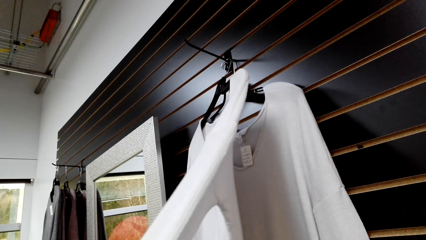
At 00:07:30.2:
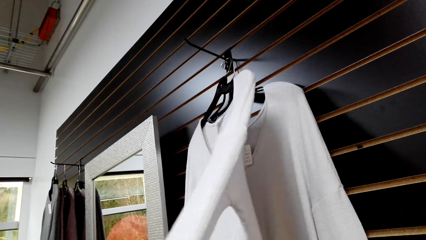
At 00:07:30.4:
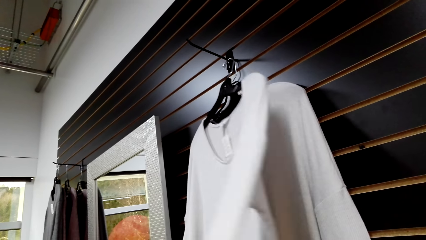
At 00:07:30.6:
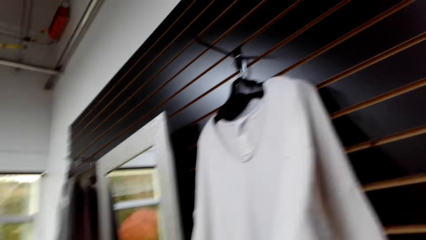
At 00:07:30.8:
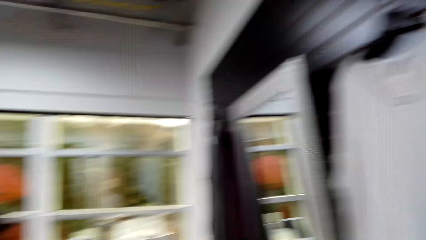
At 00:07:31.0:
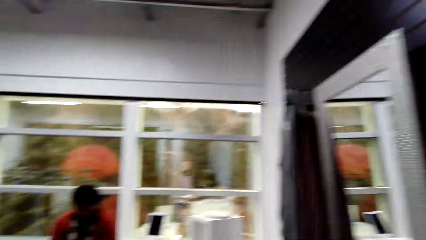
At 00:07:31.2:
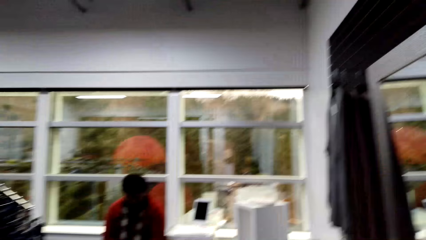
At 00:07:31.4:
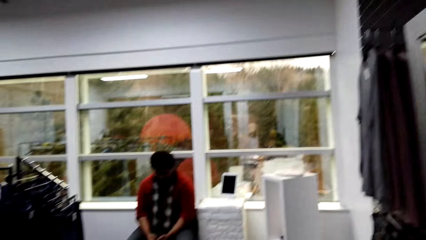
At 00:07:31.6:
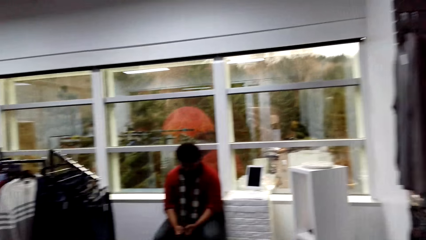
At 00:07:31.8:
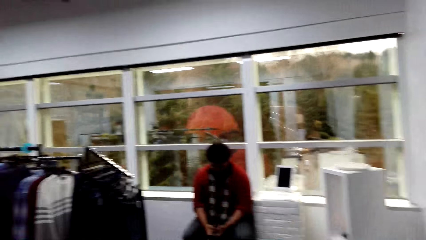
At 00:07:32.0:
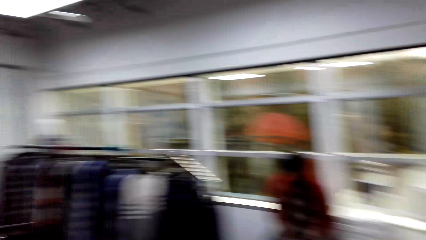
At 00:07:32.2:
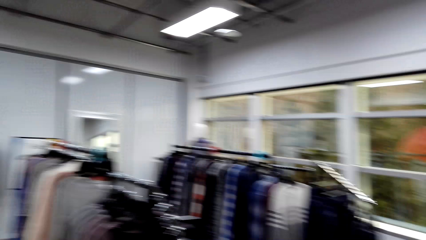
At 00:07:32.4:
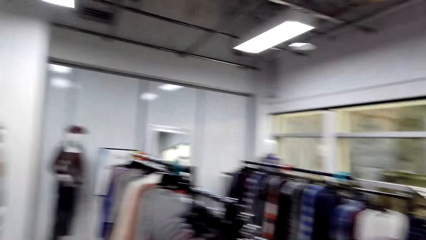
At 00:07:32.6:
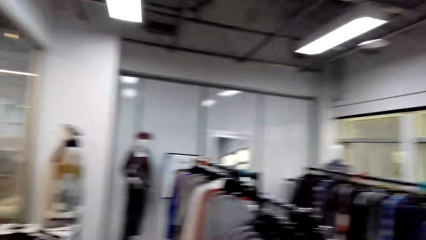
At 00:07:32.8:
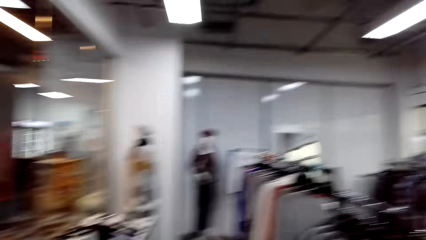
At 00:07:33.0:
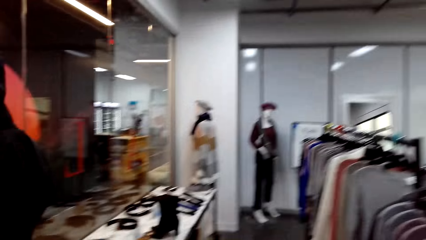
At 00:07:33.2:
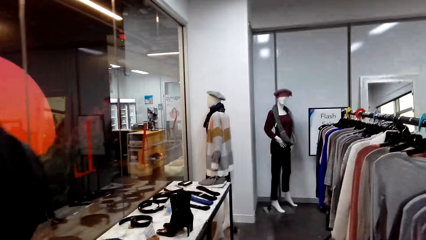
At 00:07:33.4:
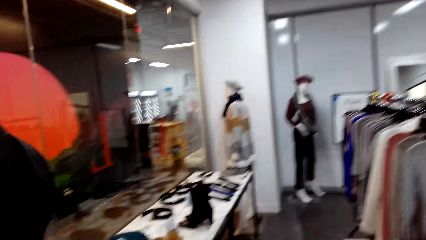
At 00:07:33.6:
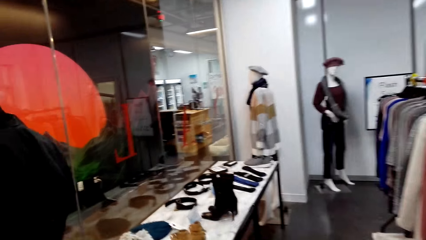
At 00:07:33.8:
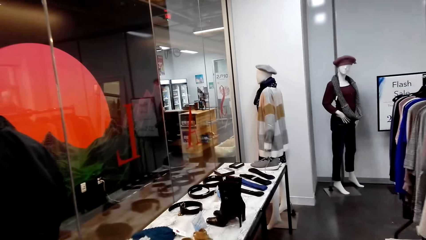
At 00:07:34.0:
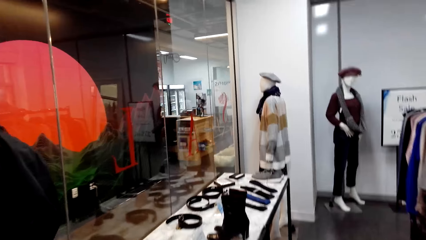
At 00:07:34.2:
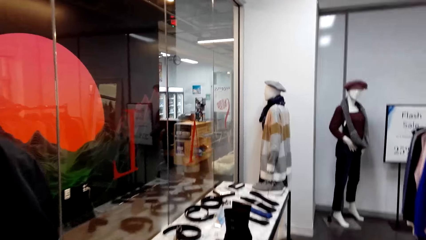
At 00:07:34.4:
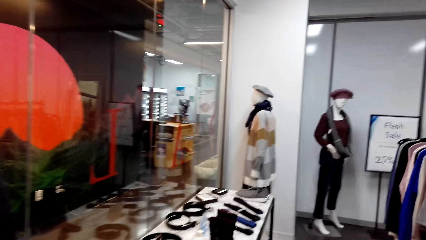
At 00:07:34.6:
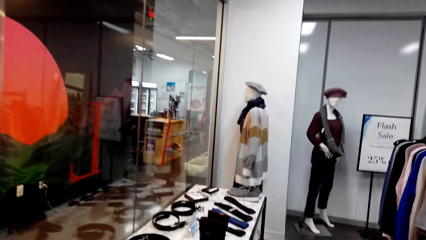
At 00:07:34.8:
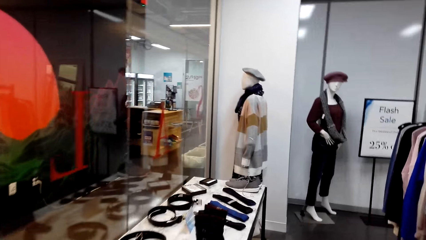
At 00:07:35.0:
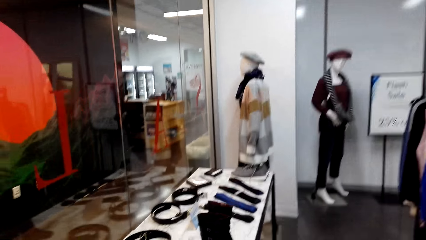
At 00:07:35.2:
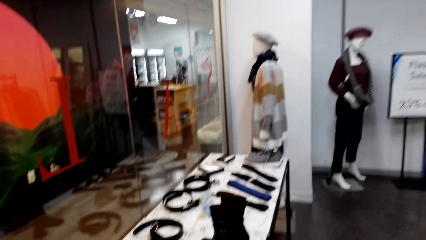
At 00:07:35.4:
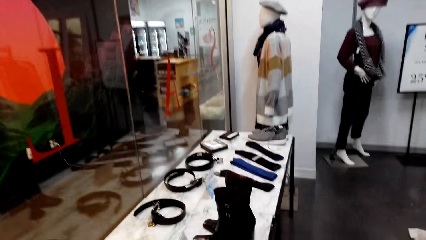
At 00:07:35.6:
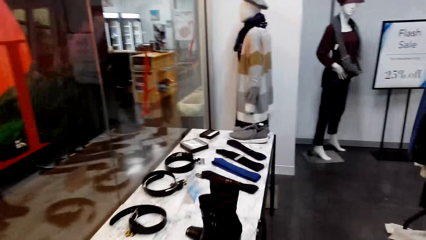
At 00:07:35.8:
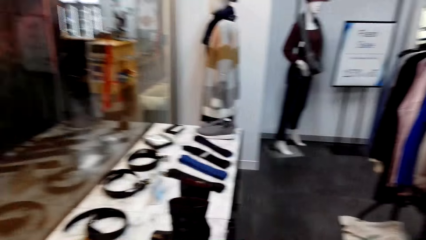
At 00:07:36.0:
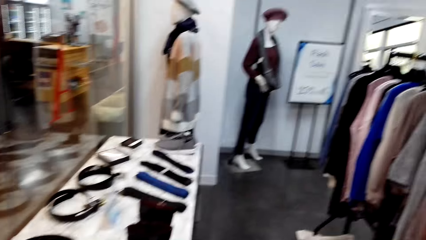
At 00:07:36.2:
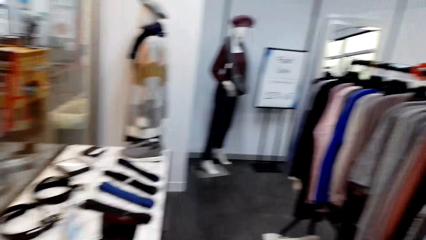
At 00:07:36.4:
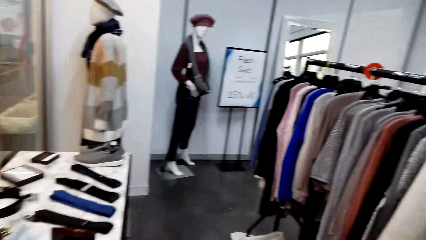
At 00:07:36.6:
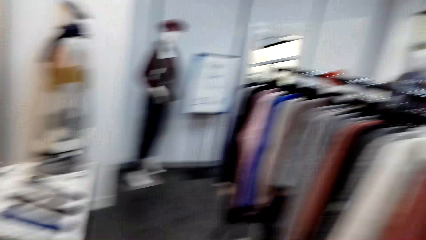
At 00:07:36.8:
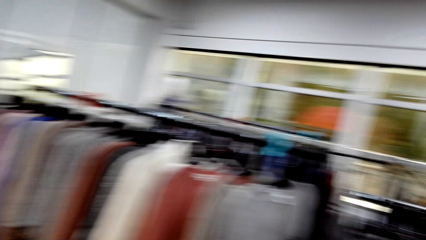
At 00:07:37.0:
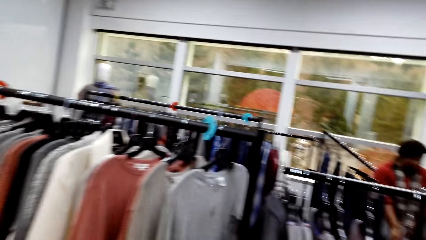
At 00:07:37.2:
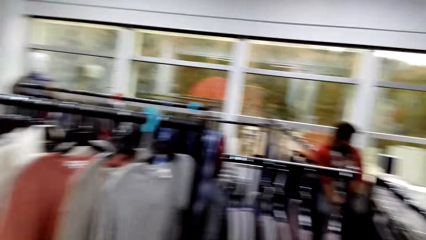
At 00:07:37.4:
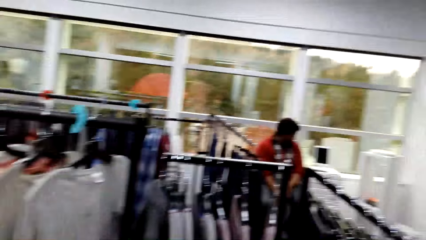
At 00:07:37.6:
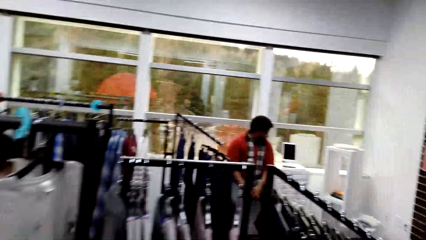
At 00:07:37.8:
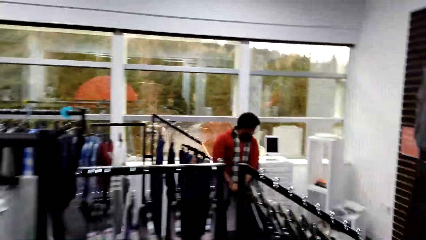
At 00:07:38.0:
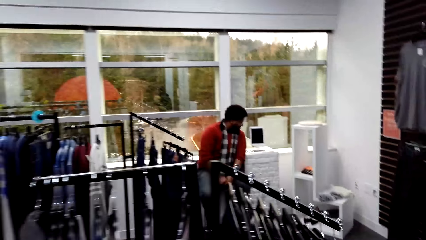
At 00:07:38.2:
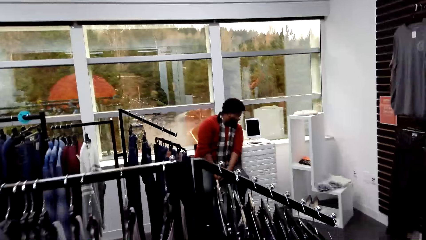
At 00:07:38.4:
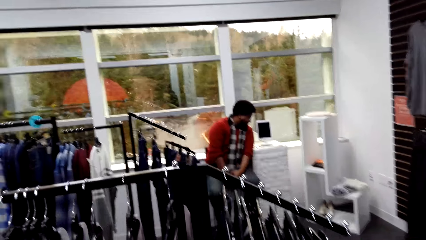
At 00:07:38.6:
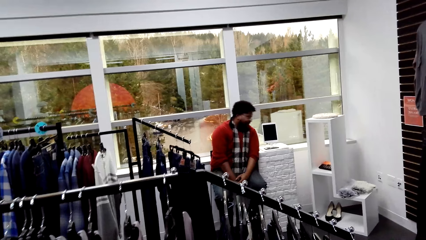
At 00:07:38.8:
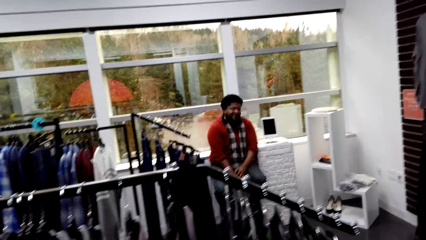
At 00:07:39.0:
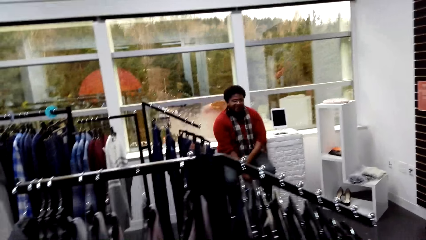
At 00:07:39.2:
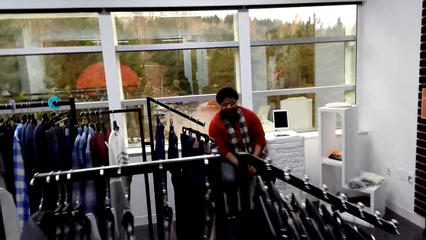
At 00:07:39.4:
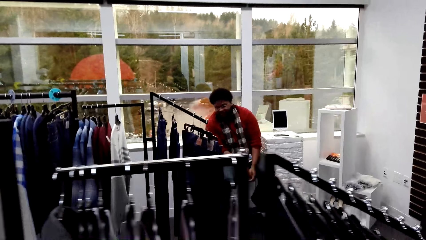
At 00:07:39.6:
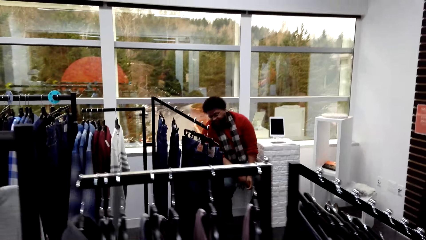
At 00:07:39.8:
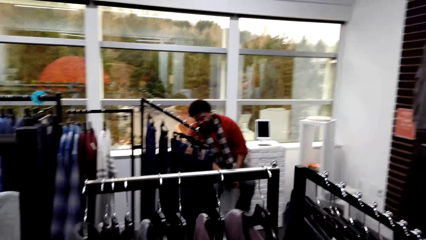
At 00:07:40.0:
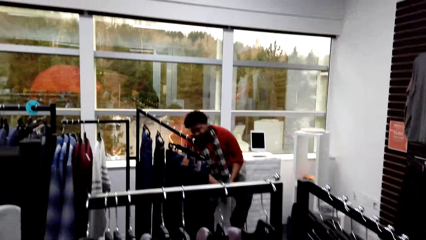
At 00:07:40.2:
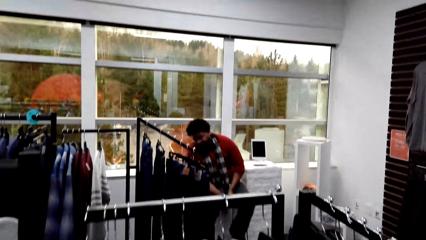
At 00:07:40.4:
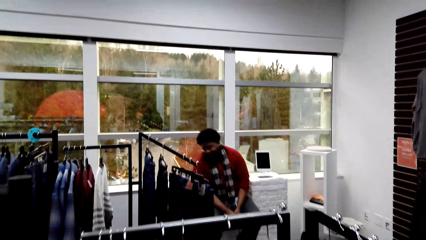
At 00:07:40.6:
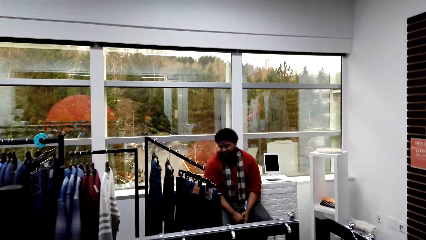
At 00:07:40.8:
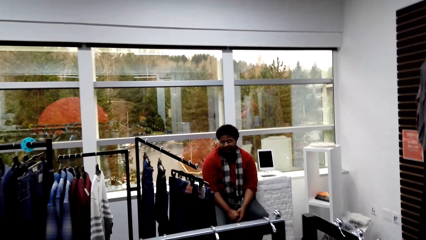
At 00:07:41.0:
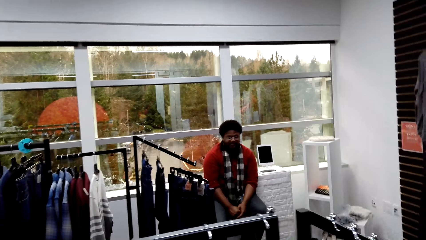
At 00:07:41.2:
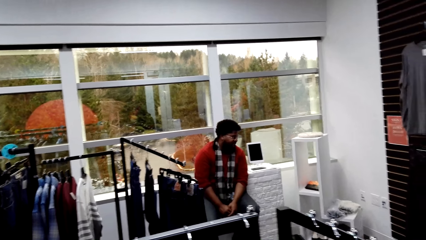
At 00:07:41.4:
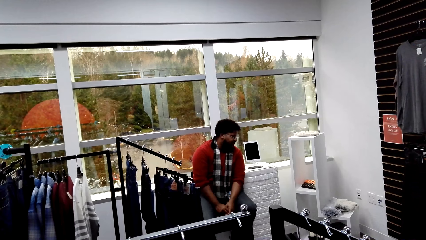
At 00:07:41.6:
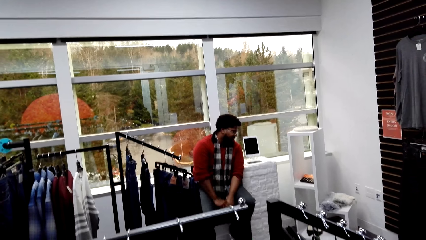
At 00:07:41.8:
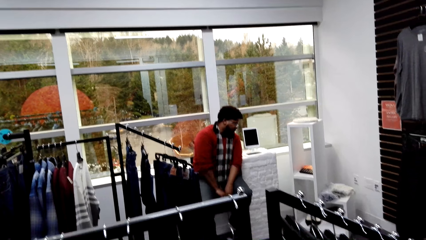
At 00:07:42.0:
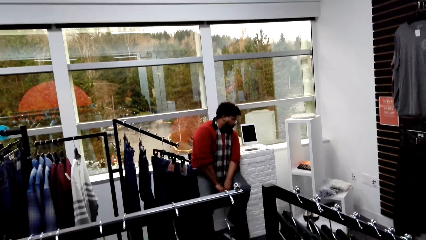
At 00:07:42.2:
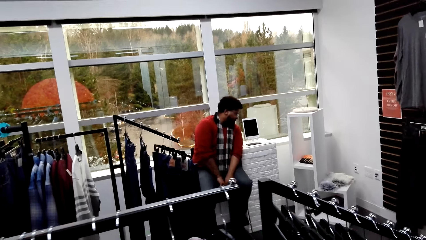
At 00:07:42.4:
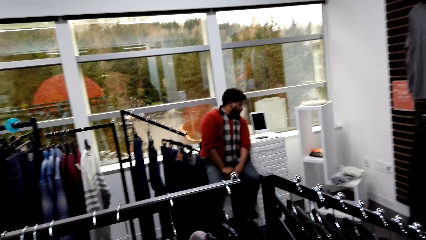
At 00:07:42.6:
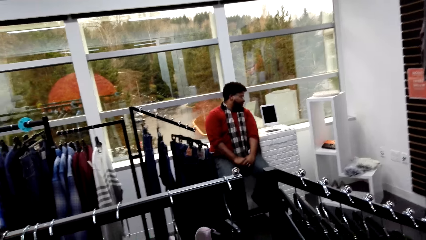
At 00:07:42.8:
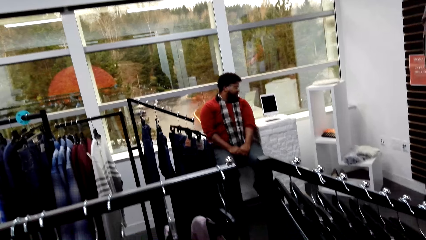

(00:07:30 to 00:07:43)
The camera wearer touches clothes. They walk around.

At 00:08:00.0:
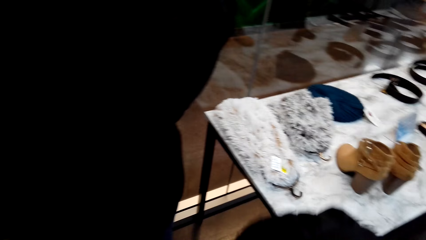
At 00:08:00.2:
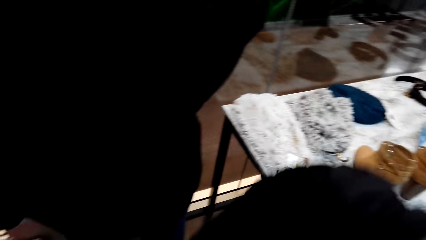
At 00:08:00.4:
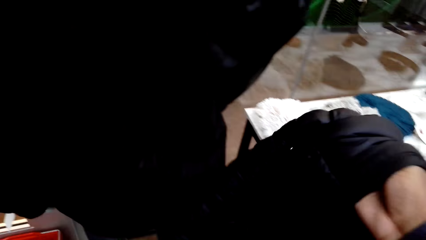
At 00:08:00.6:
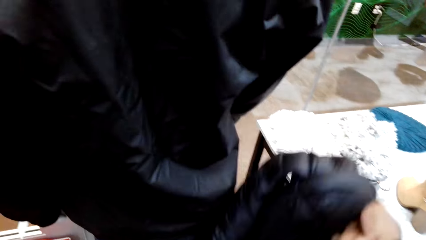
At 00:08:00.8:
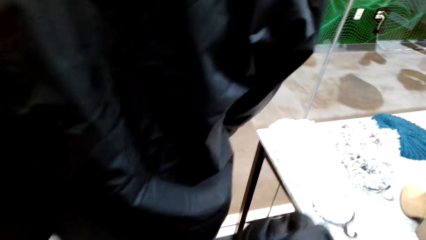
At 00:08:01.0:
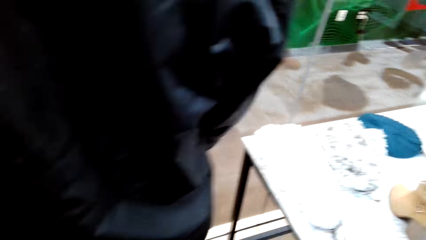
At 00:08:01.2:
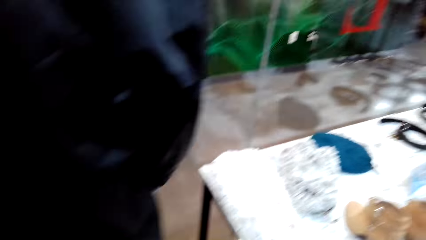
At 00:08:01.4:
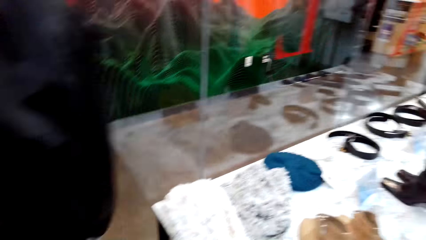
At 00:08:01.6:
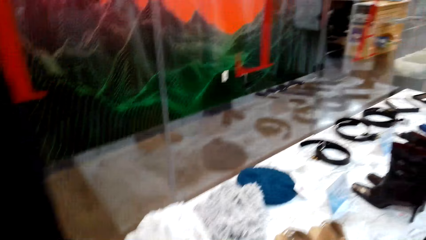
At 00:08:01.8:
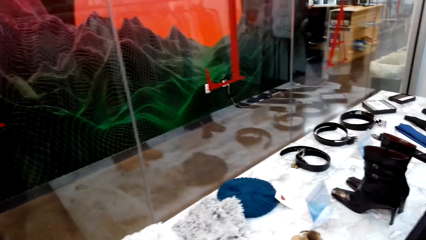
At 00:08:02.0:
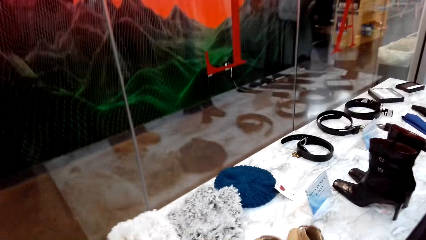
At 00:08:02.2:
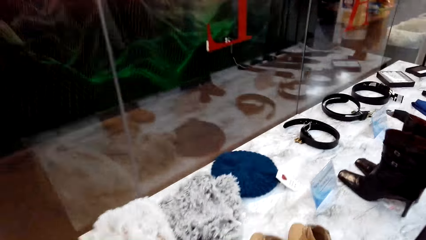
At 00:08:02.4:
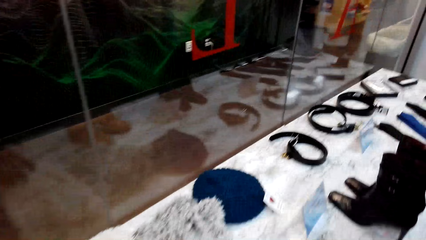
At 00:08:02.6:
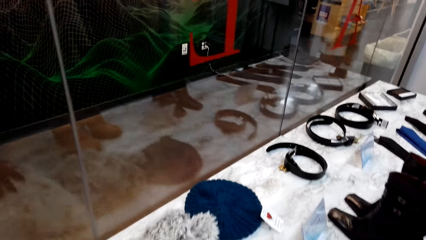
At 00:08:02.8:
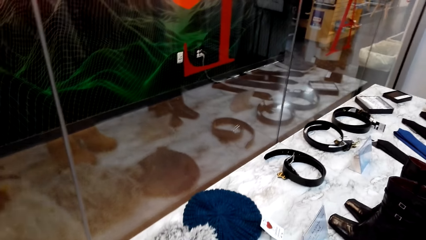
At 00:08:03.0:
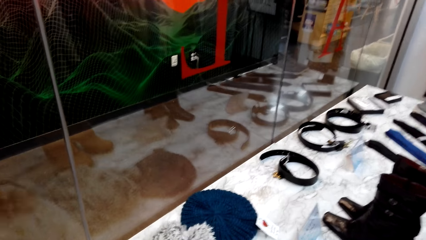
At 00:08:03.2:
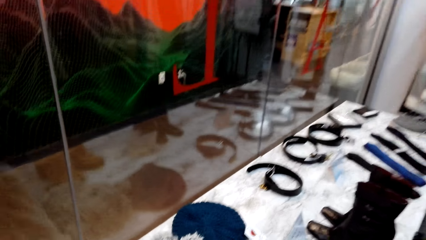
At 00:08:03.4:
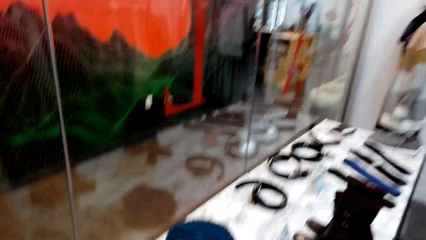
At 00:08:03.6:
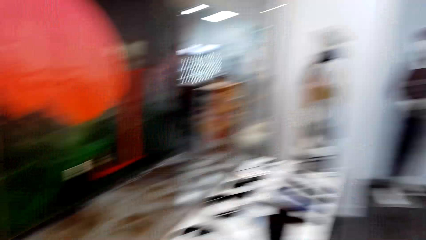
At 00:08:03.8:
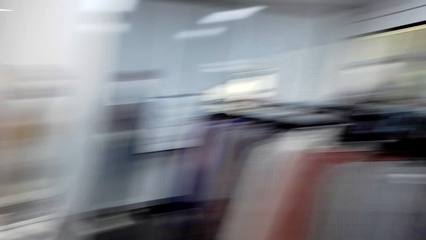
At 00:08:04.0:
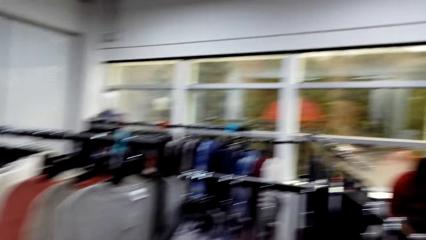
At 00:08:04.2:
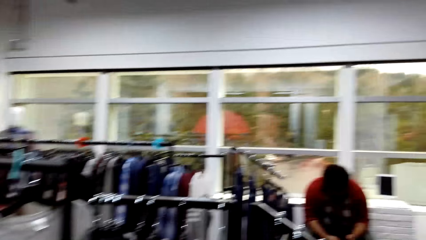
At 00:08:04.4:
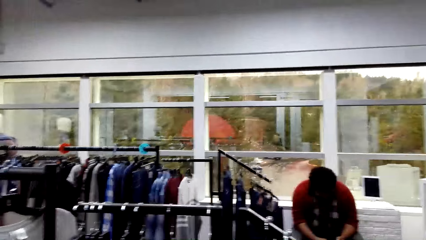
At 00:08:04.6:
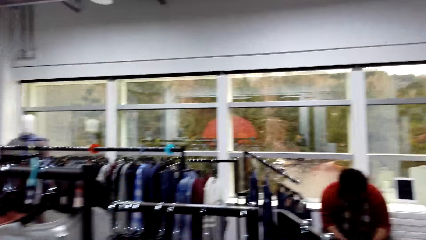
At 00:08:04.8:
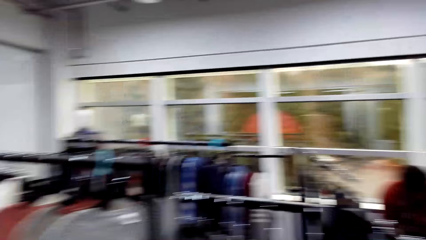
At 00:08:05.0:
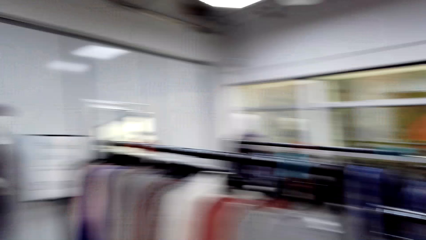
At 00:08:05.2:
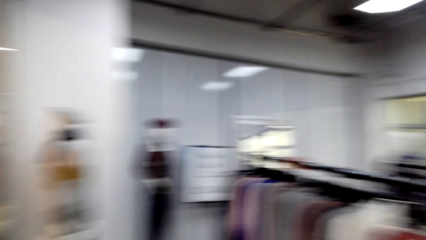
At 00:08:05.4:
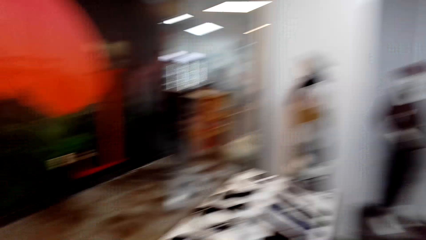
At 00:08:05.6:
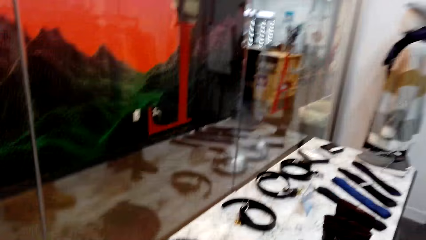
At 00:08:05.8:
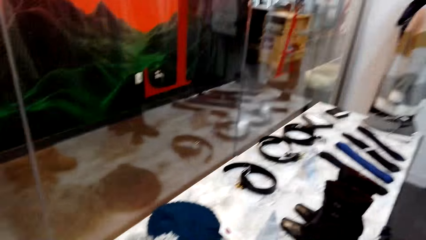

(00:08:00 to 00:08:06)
The camera wearer carries a jacket.
